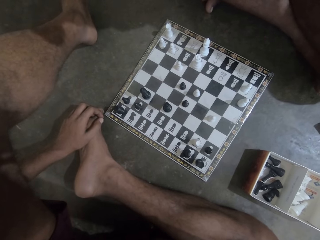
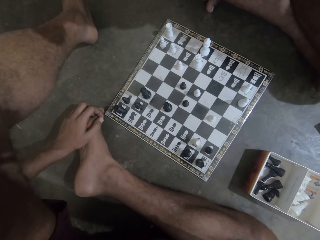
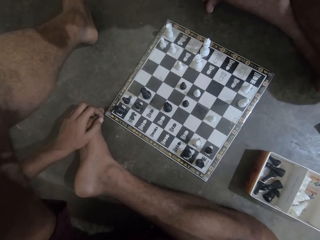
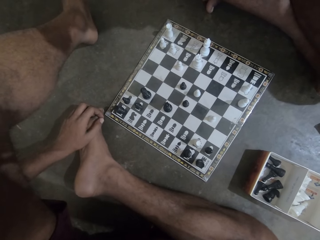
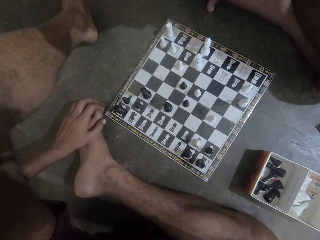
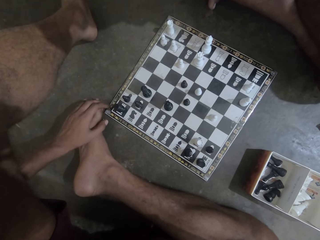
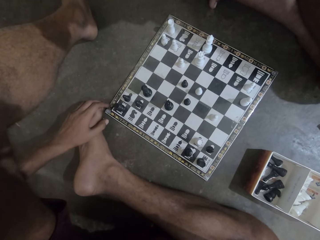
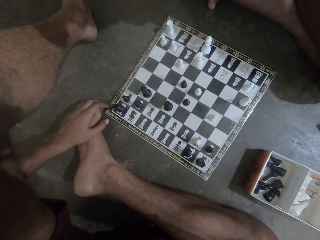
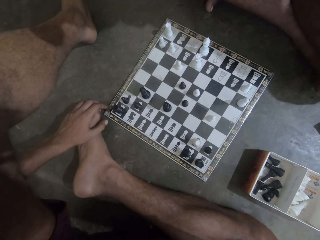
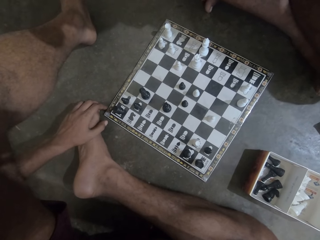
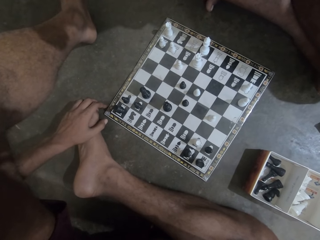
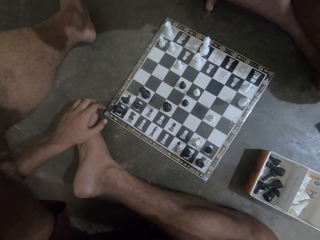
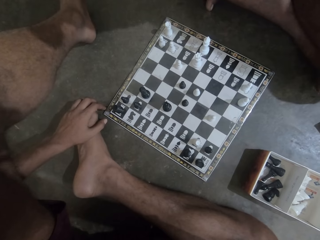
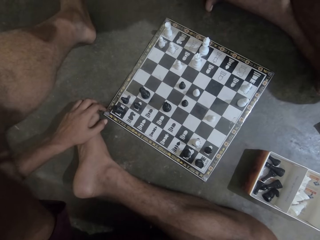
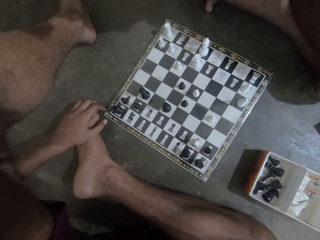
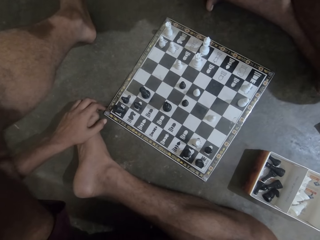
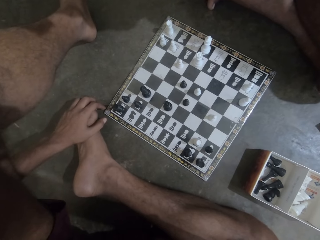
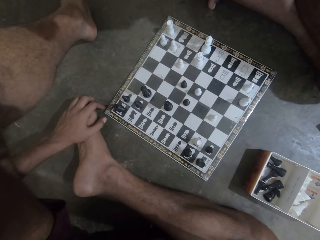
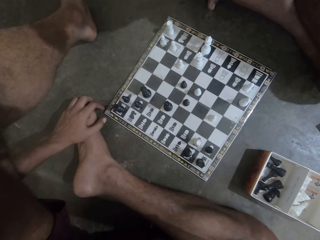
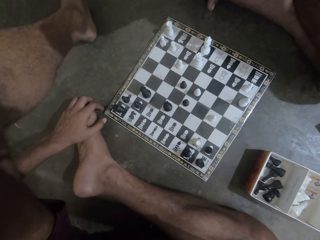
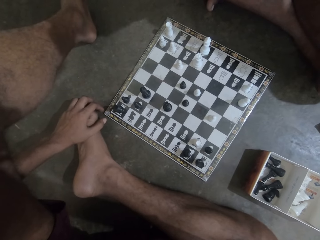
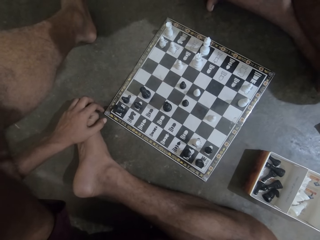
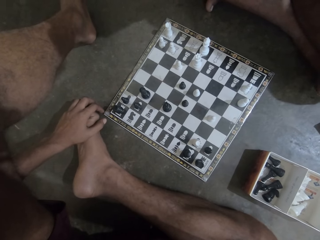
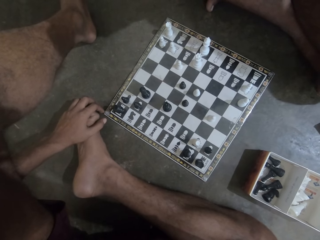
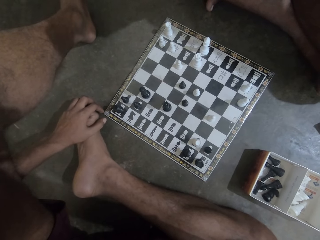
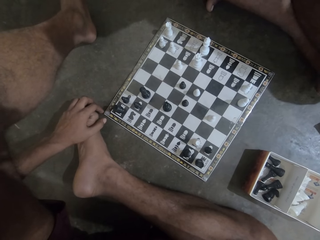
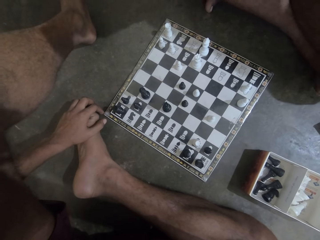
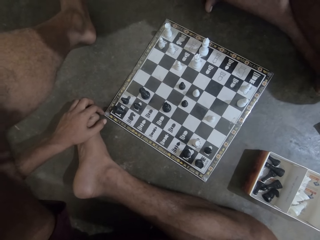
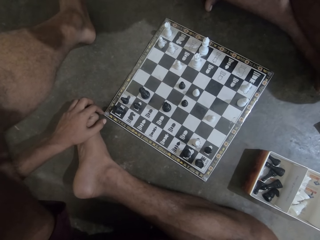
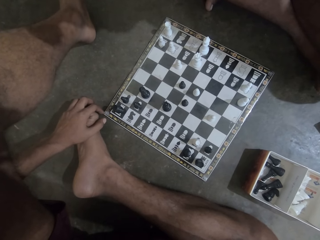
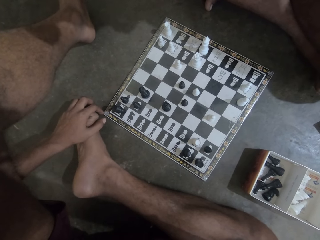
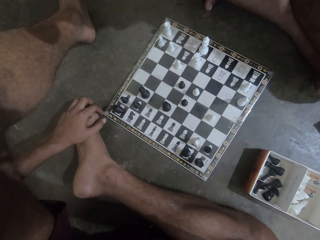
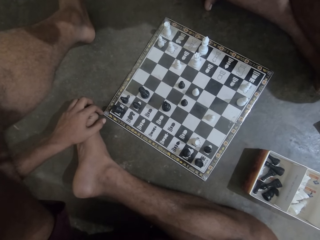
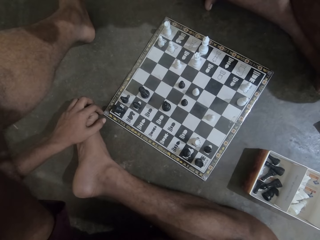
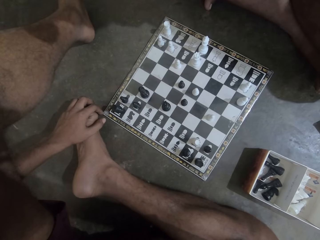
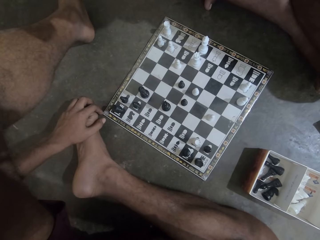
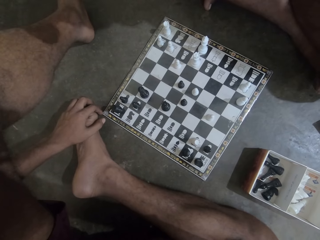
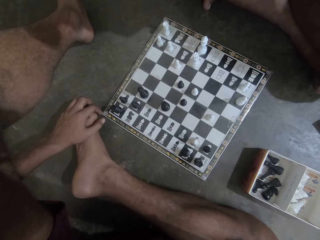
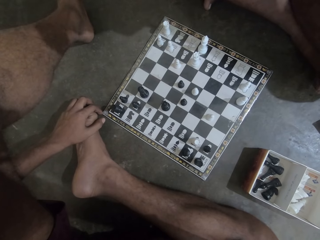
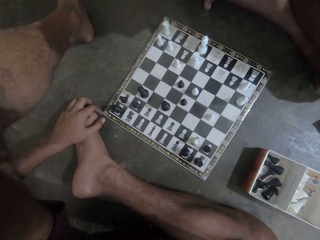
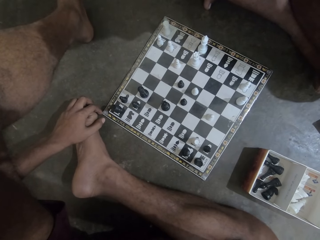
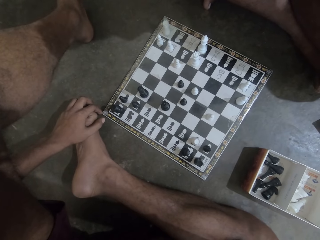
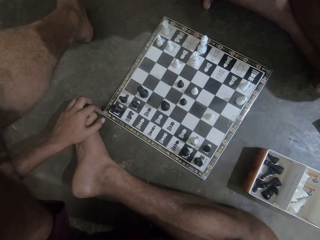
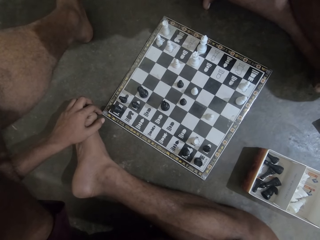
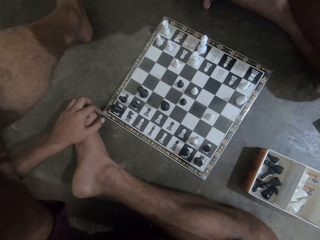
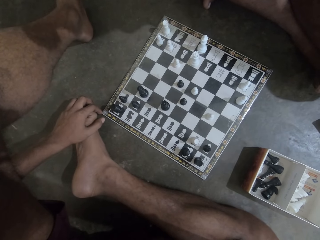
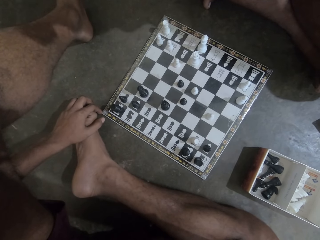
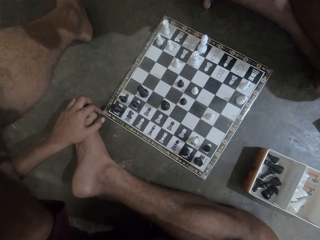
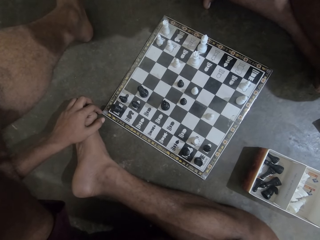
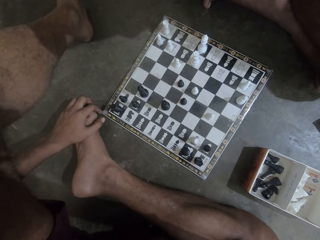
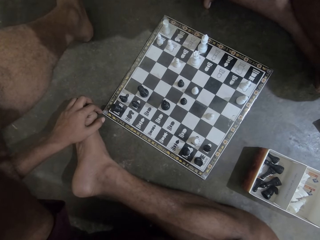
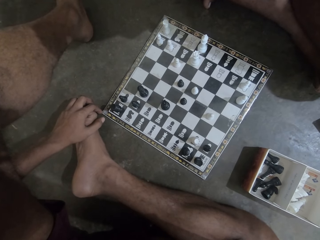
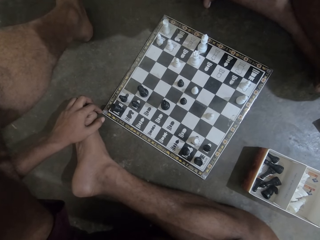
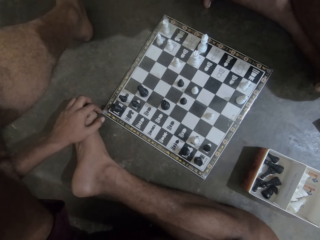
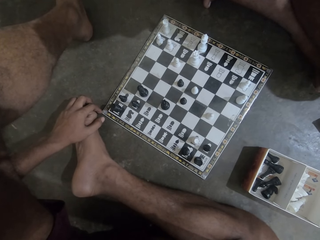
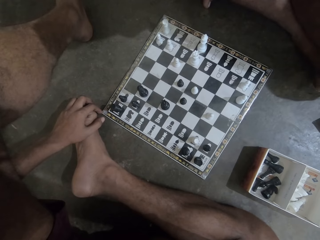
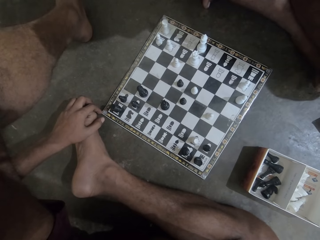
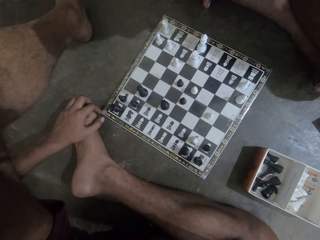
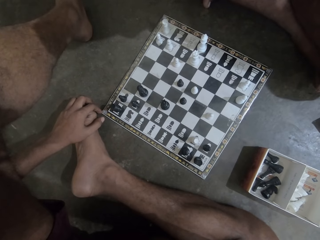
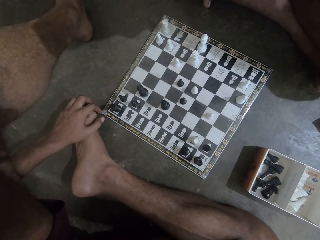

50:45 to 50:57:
The camera wearer and a person look at the chess board.

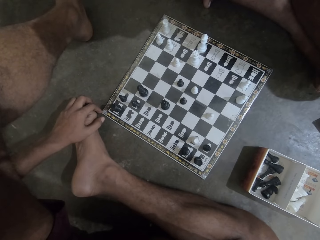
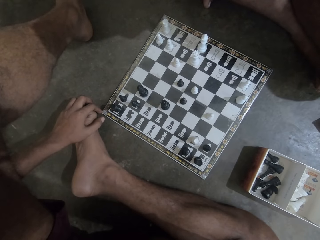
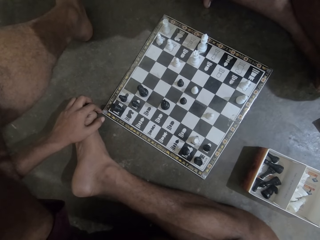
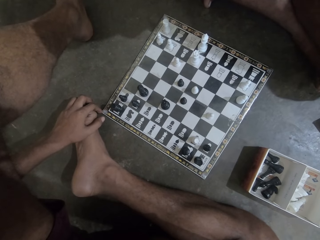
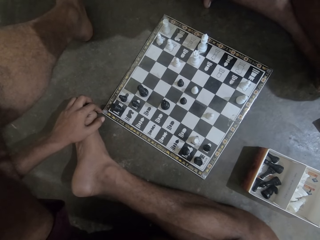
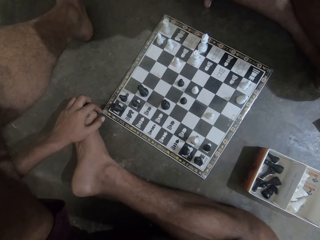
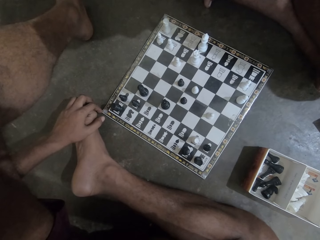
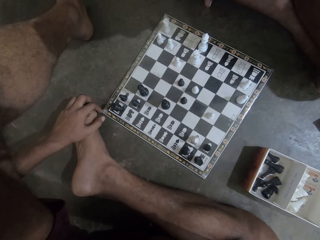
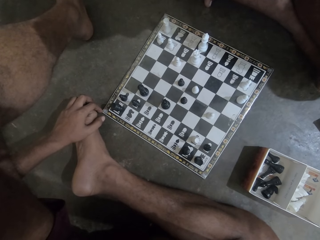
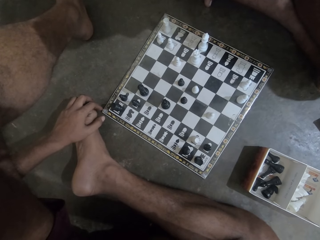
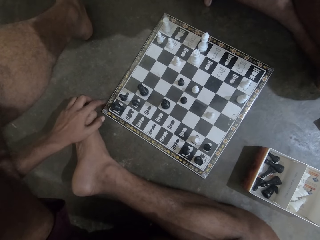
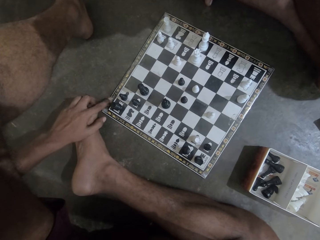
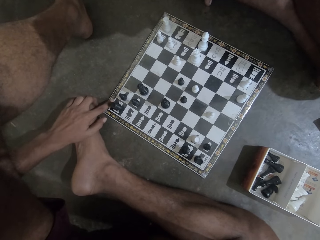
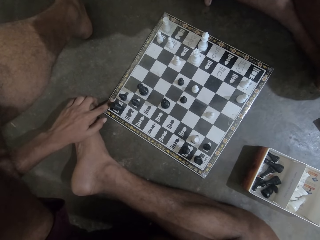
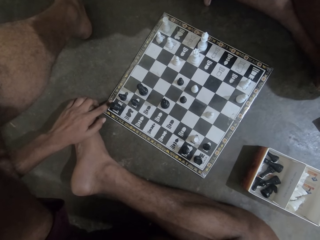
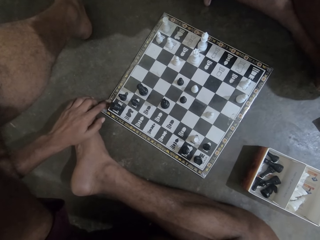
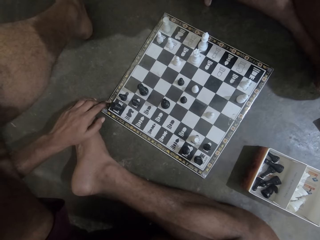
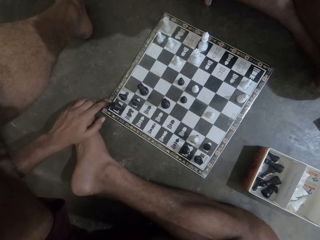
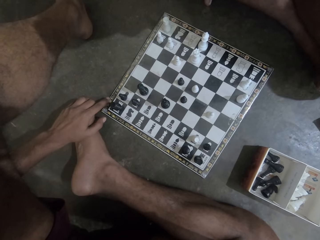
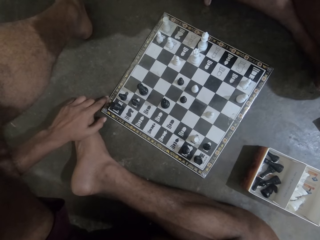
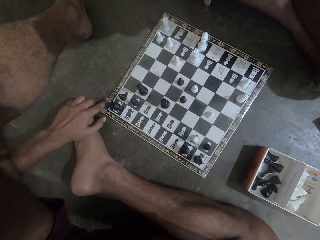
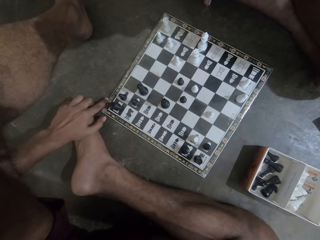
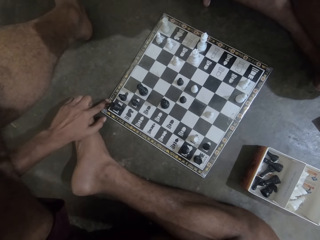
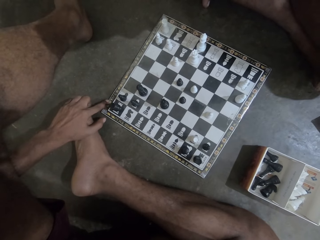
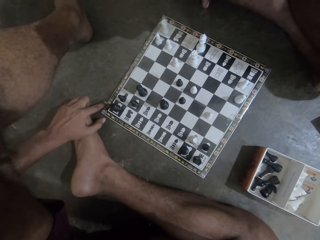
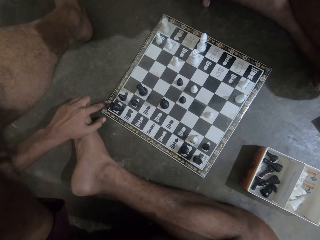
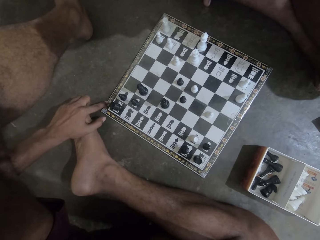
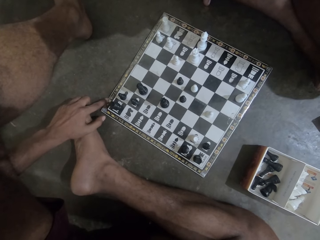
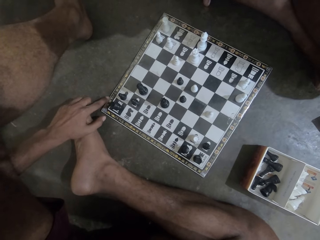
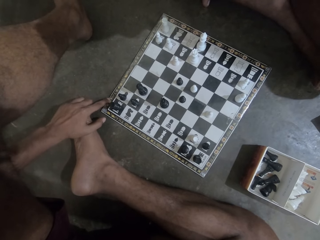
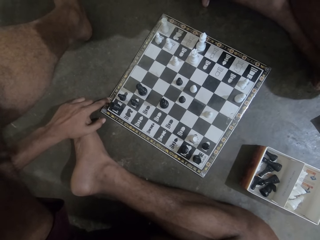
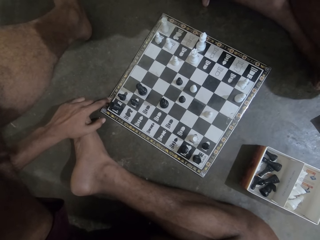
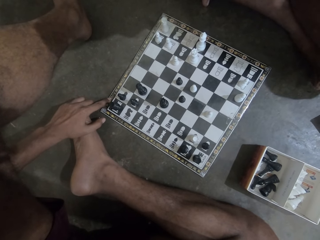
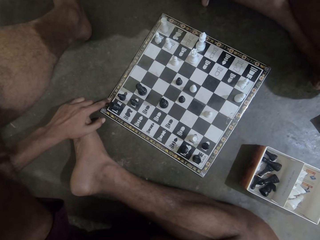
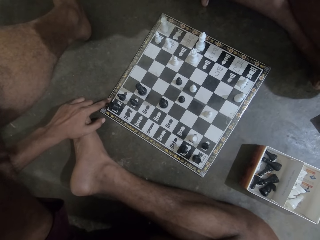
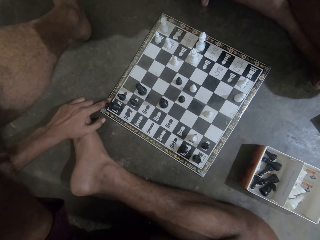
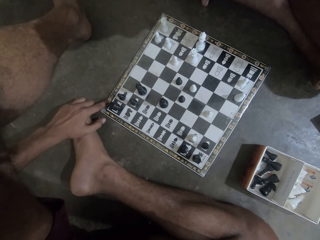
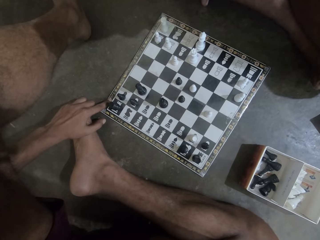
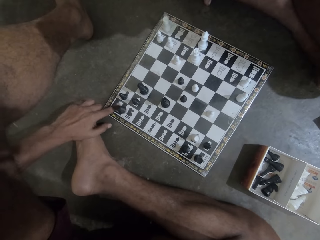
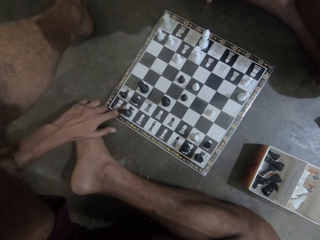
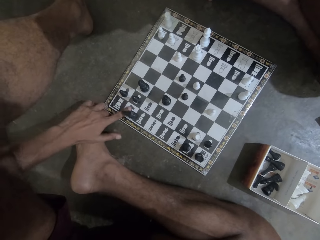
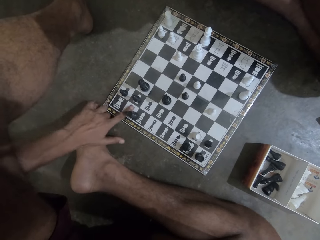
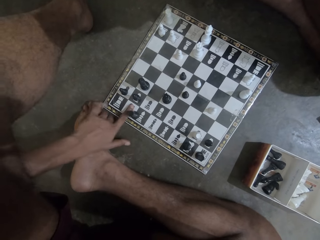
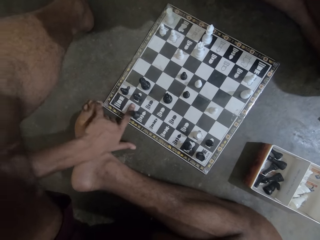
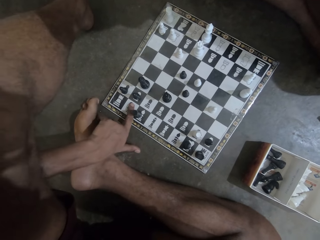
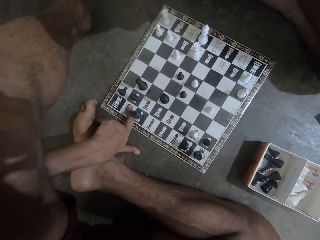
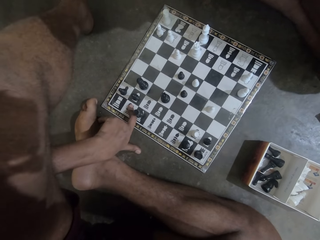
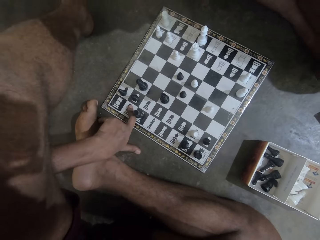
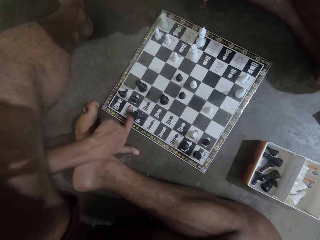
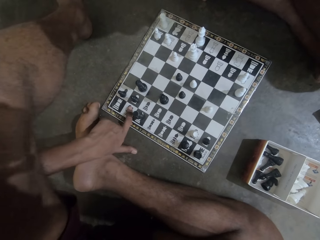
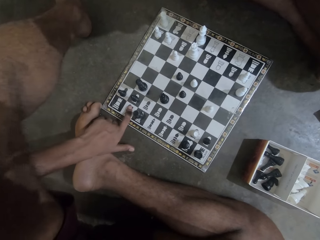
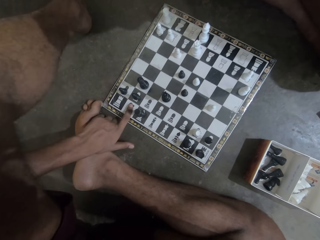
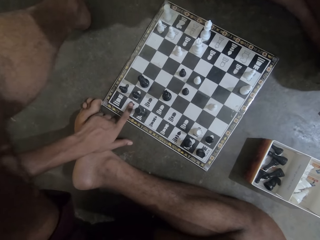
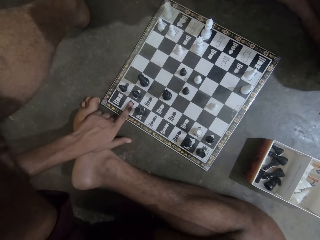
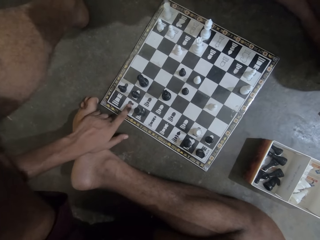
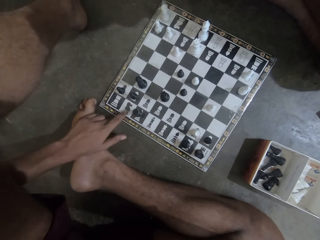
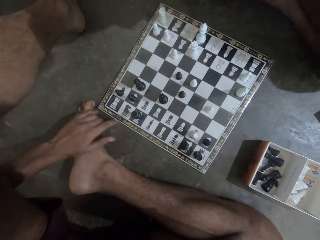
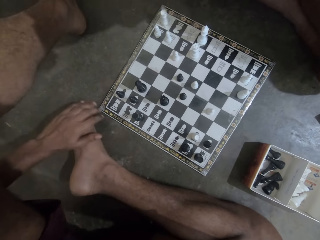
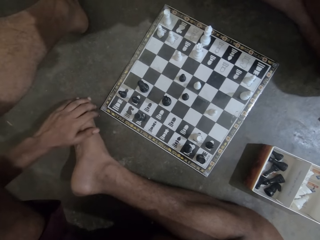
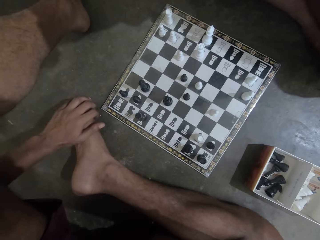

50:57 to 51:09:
The camera wearer moves a chess piece on the chess board on the floor.
